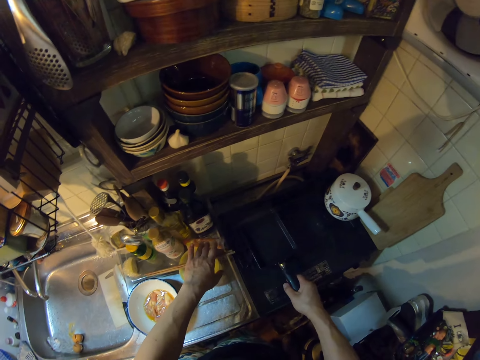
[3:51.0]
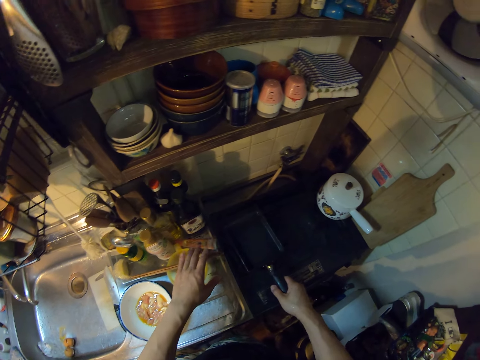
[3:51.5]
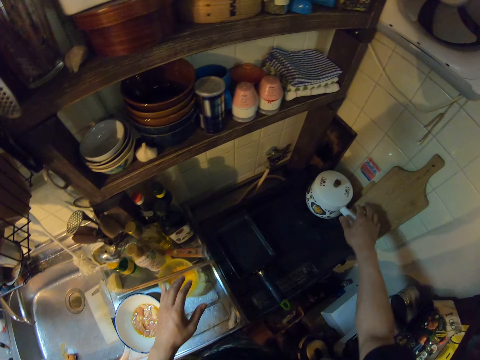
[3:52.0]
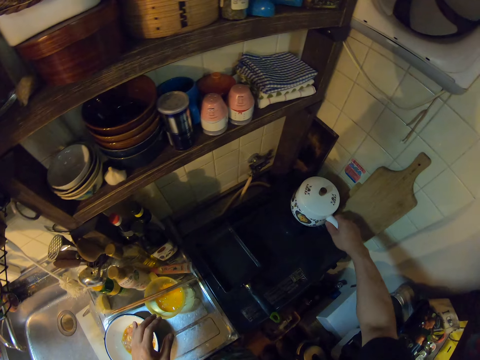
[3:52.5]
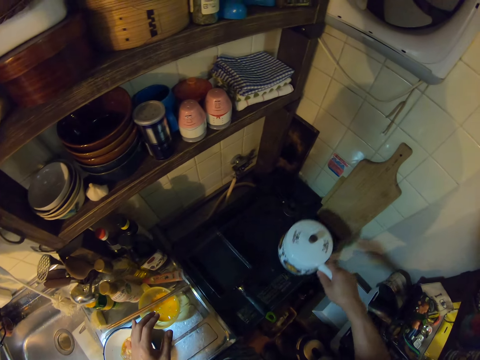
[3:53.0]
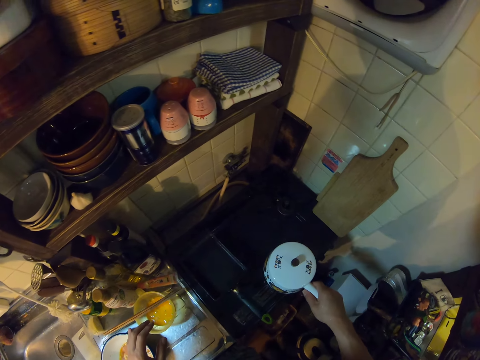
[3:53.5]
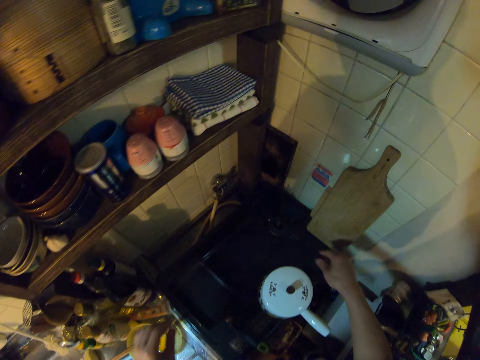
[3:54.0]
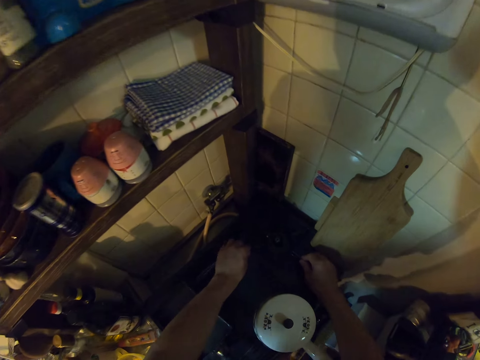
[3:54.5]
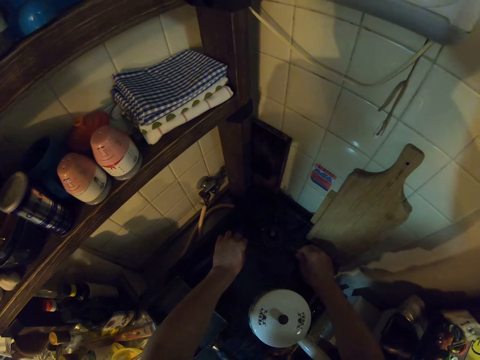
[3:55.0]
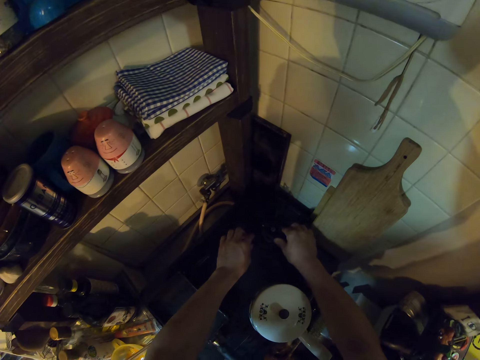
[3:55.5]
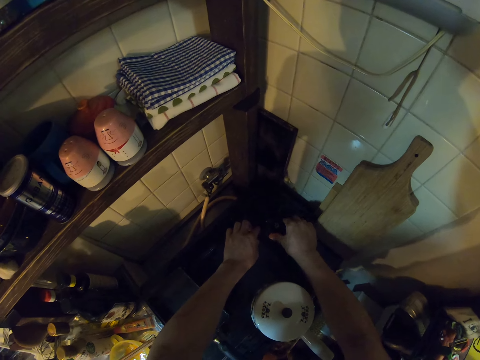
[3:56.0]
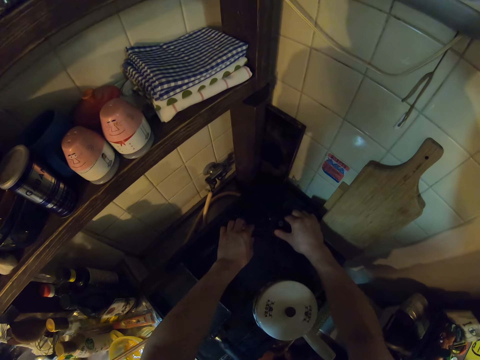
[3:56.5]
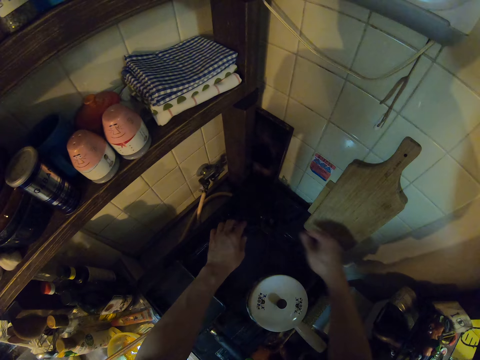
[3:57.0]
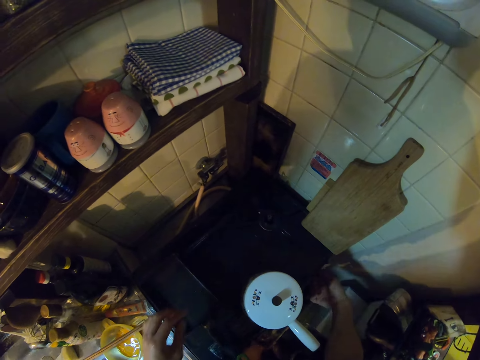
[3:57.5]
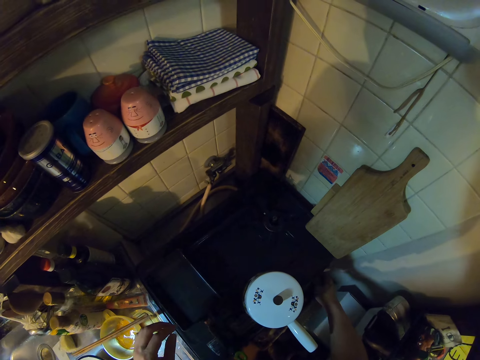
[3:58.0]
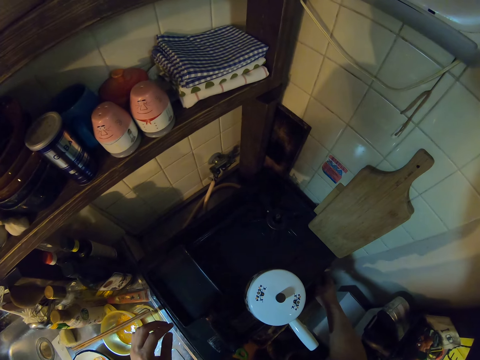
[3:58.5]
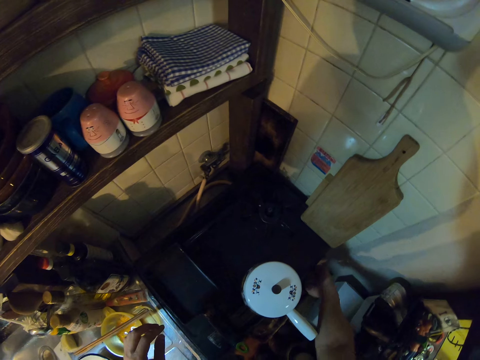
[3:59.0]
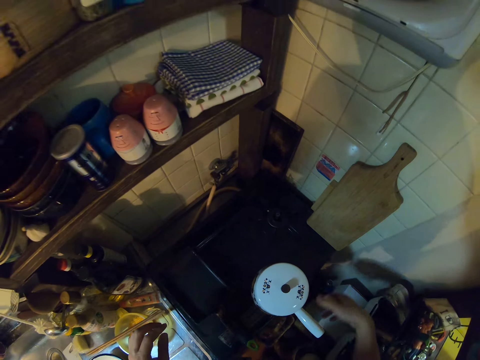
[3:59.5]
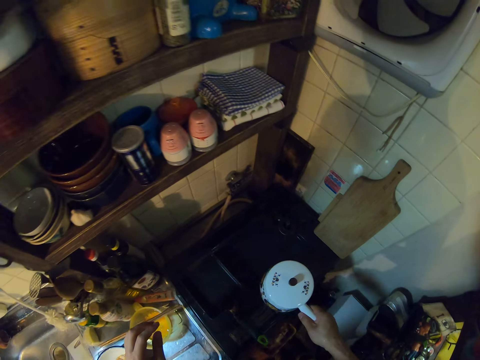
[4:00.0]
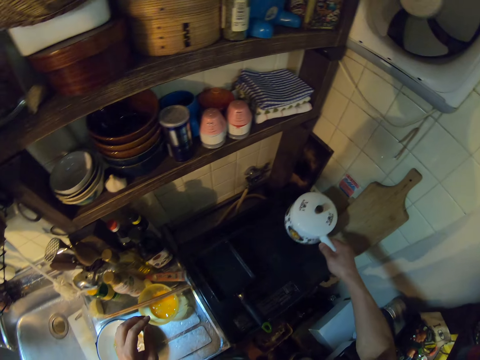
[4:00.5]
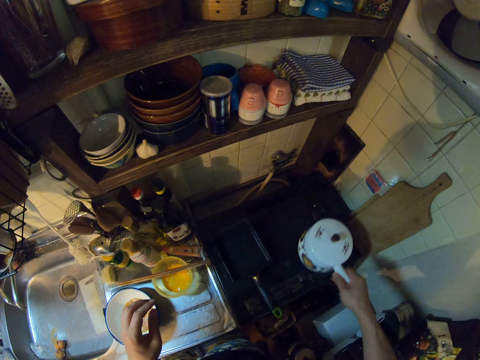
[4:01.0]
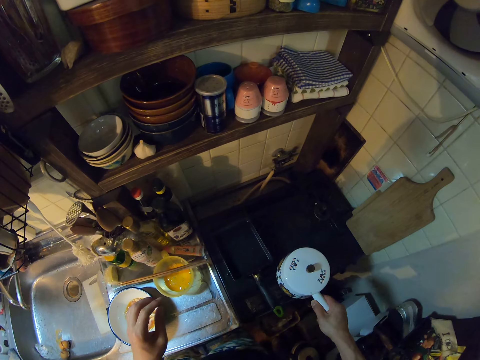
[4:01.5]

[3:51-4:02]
The camera wearer moves a plastic bowl. They move the frypan on the gas cooker. They move the pot on the gas cooker. They pick the pot. They put the pot on the gas cooker. They move a gas cooker grill. They adjust the burner of the gas cooker. They move a brass burner. They turn the knob on the gas cooker. They pick the pot.

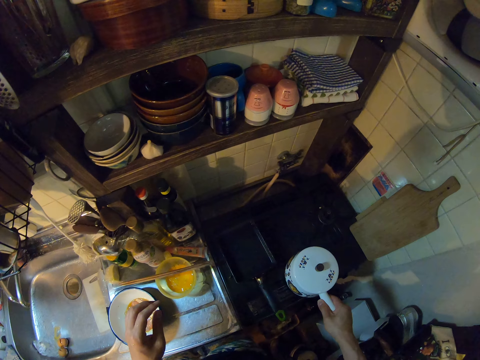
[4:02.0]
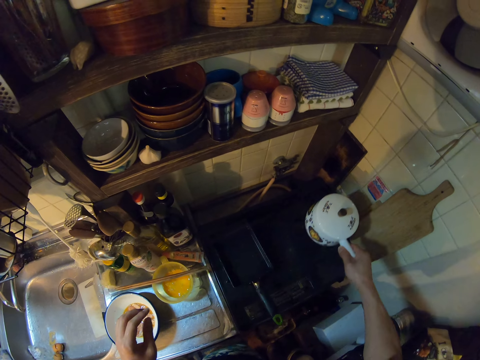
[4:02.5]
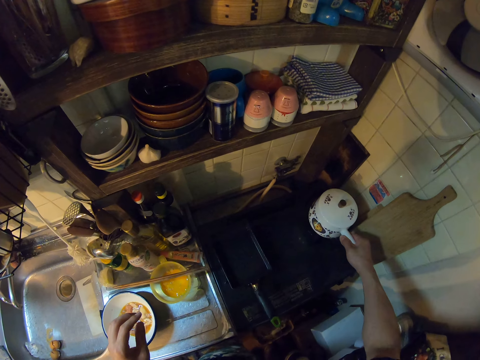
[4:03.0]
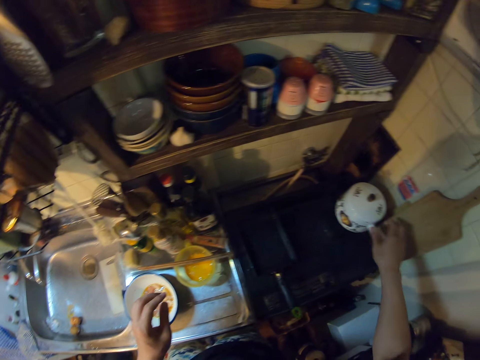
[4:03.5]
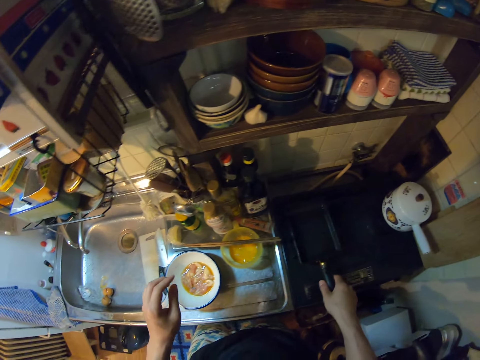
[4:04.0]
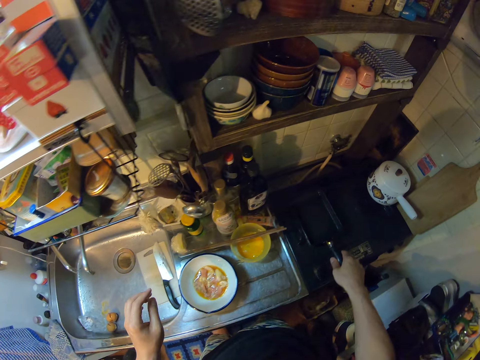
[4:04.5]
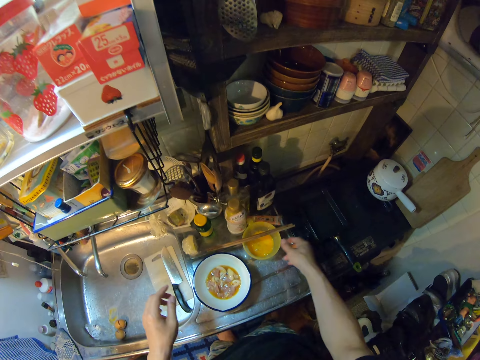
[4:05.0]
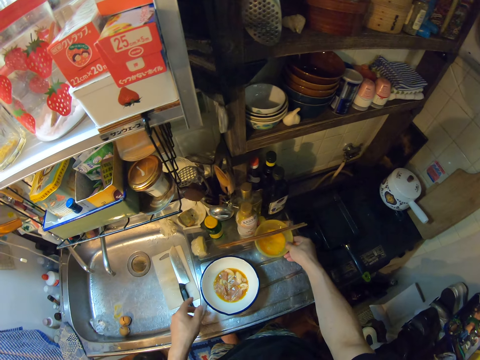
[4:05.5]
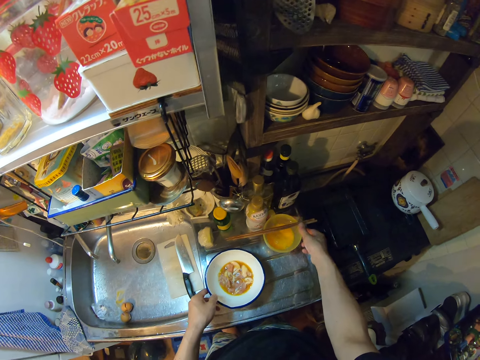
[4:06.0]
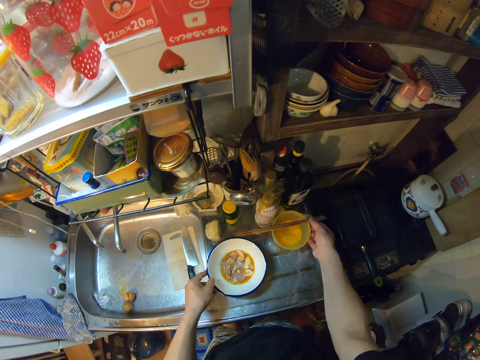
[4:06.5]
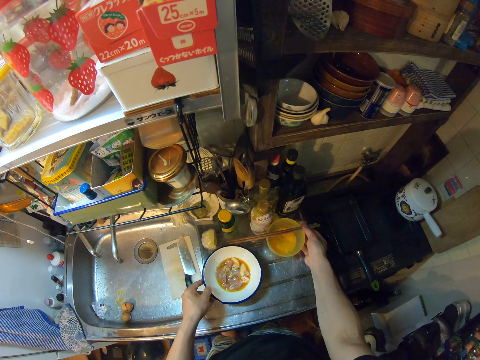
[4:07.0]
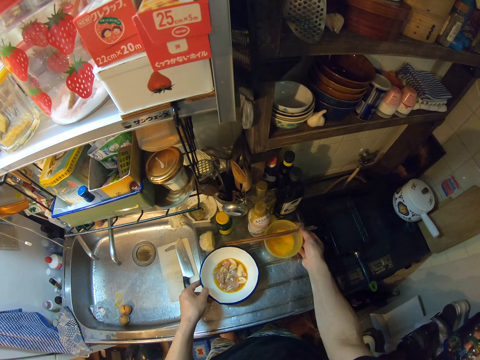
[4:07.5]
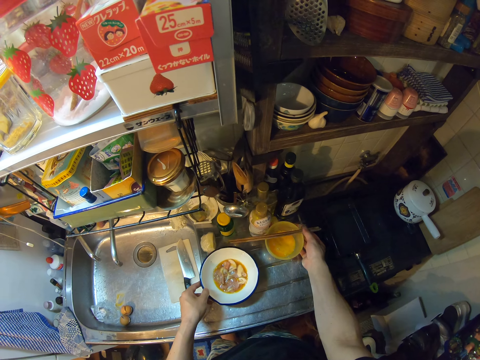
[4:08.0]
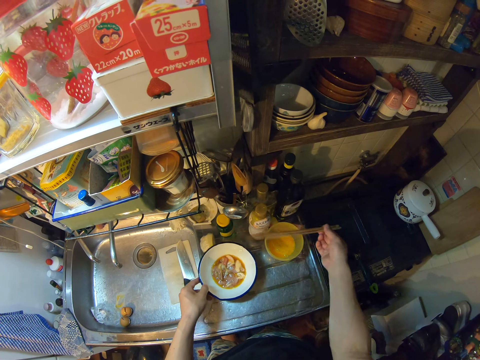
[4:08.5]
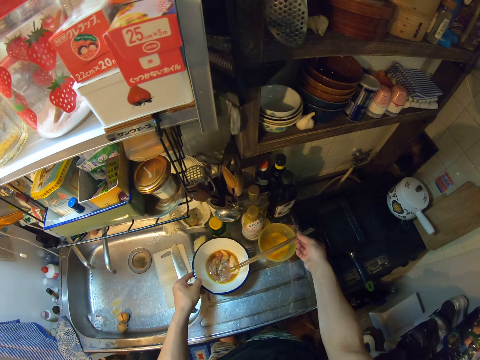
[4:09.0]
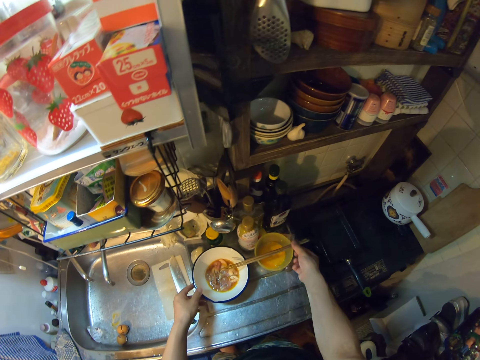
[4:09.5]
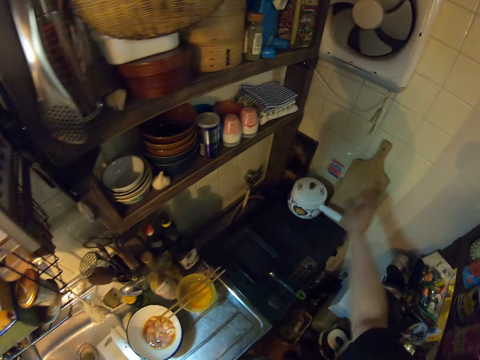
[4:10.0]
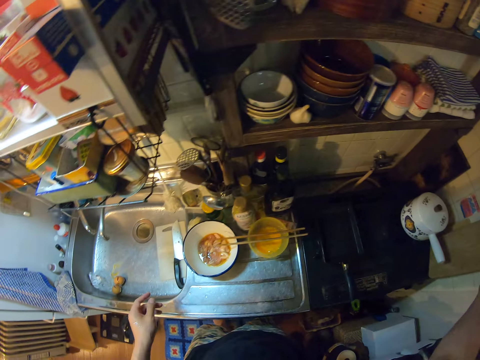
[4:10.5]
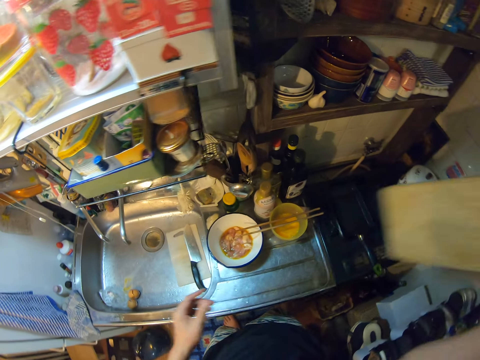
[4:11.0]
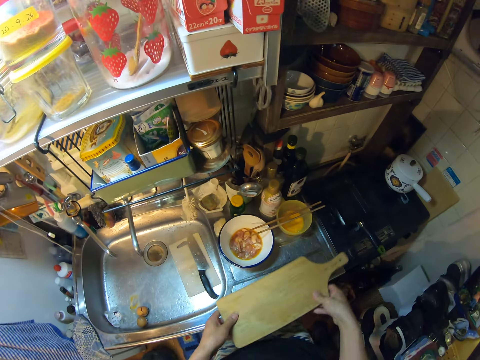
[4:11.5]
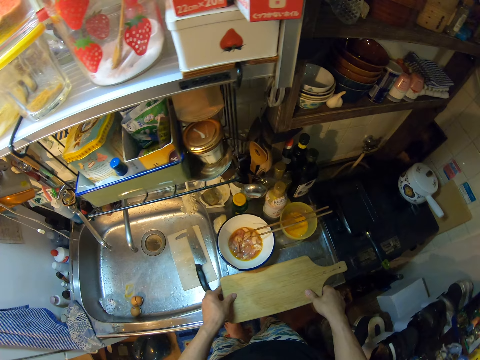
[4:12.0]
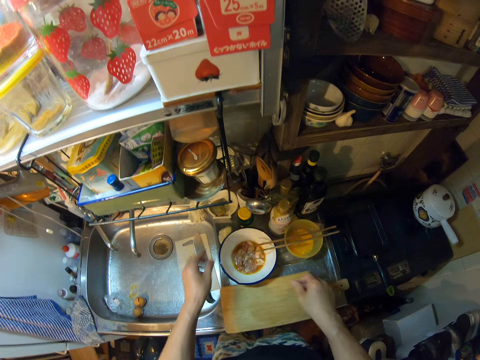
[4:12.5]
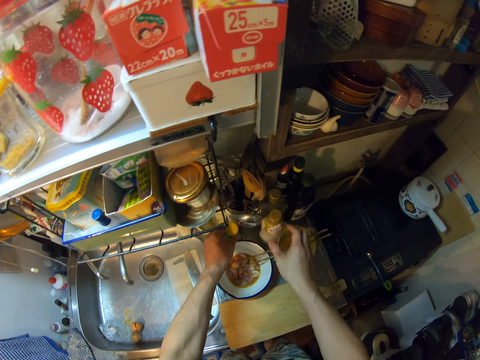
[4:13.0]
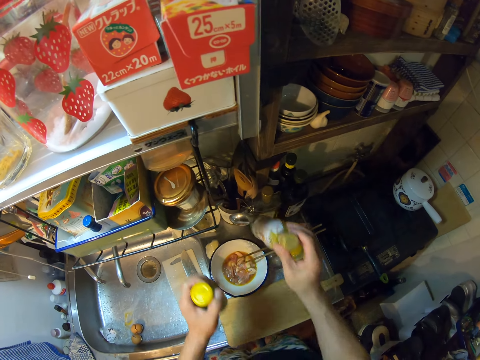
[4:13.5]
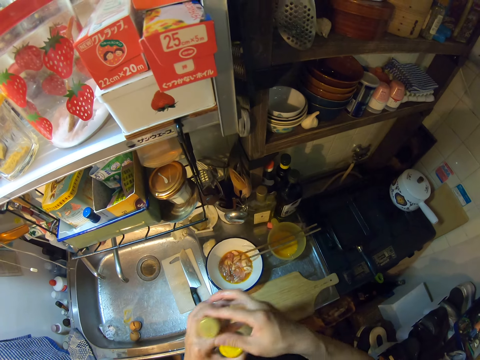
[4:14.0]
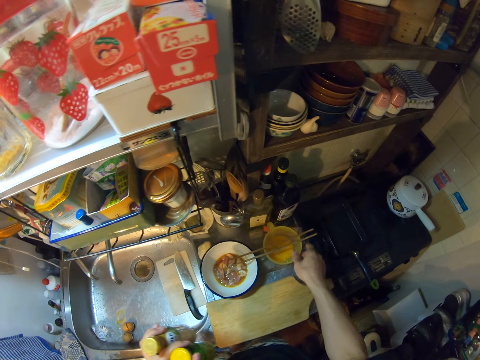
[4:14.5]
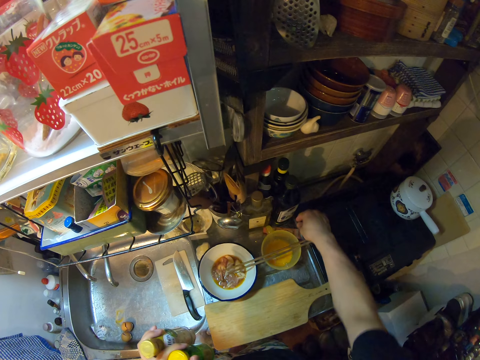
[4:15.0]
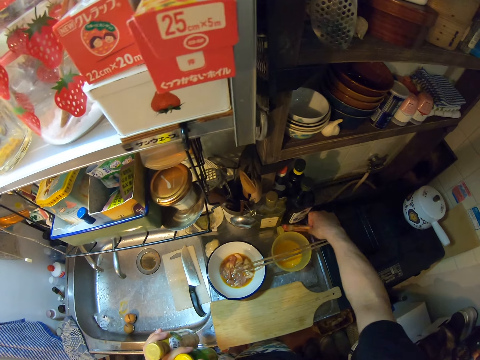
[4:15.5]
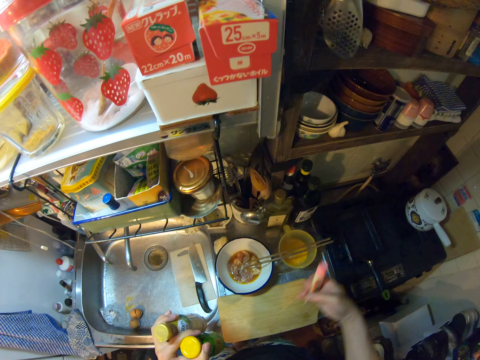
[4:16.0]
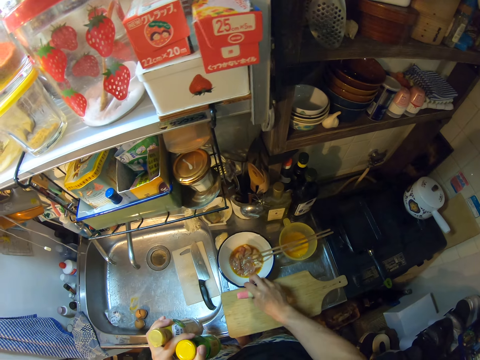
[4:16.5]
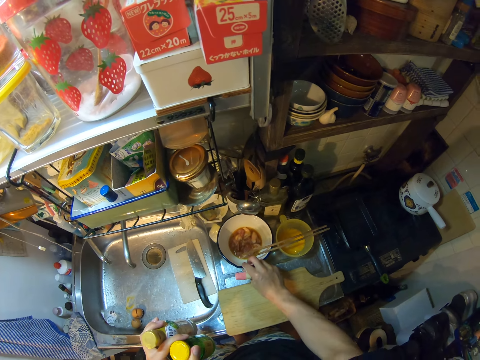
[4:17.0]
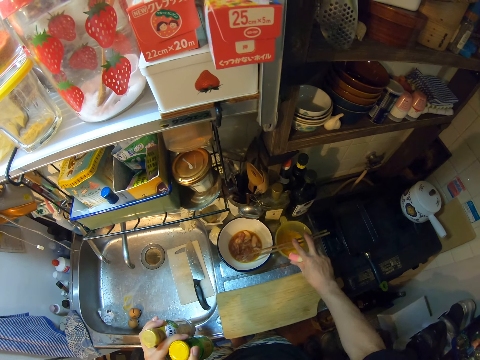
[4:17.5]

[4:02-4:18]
The camera wearer moves the pot on the gas cooker. She touches the handle of the frypan on the gas cooker. She moves the frypan. She moves the plastic bowl on the sink. She moves the bowl with the other hand. She moves chopsticks. She picks the chopsticks on the bowl on the sink with her right hand. She drops the chopsticks on the bowl on the sink. She picks a wooden chopping board against a wall in the kitchen. She holds the chopping board with hands. She drops the chopping board on the sink. She picks a bottle on the sink with her right hand. She picks another bottle on the sink with her left hand. She holds the bottles with a hand. She moves the plastic bowl. She picks the tube on the sink with her right hand. She moves the bowls on the sink with her right hand.
